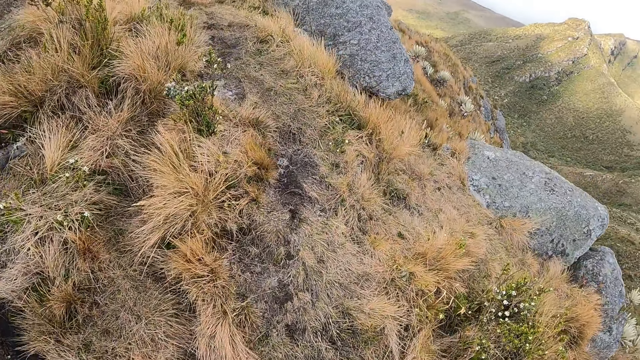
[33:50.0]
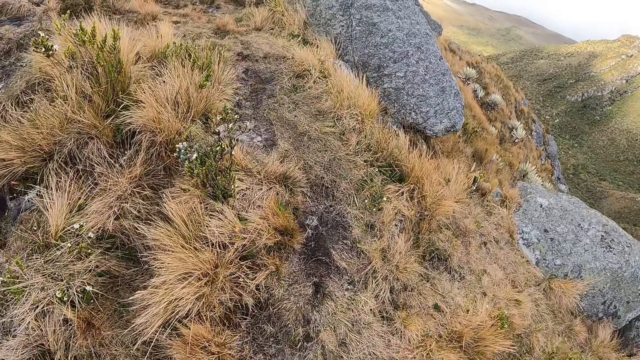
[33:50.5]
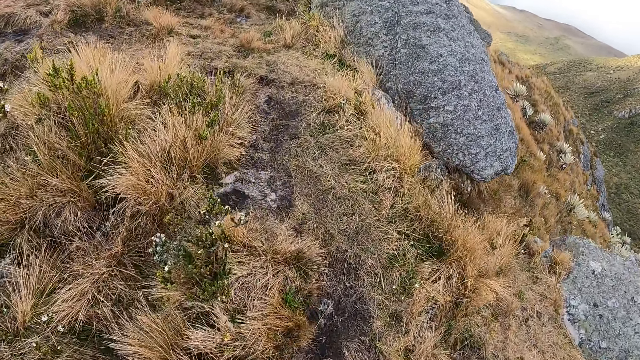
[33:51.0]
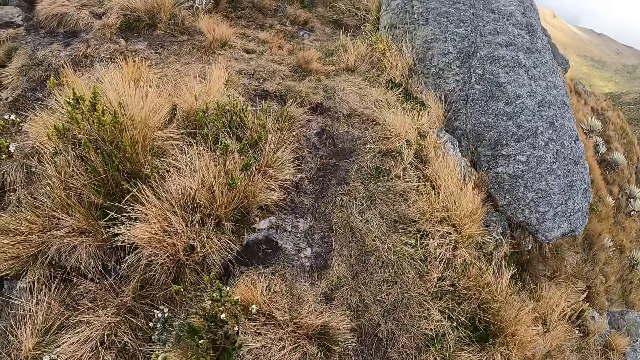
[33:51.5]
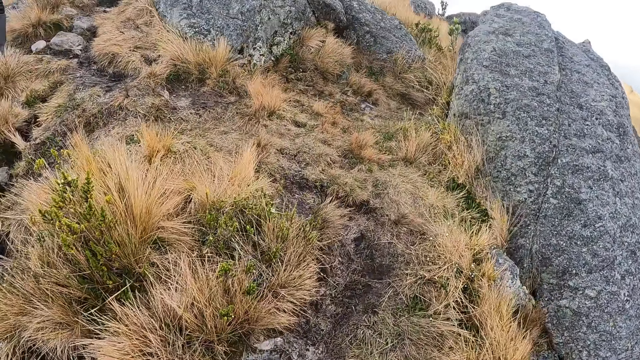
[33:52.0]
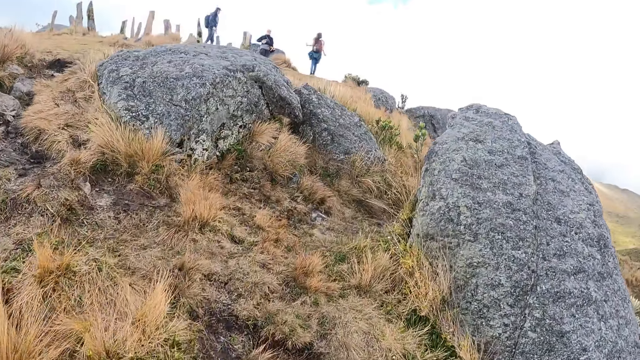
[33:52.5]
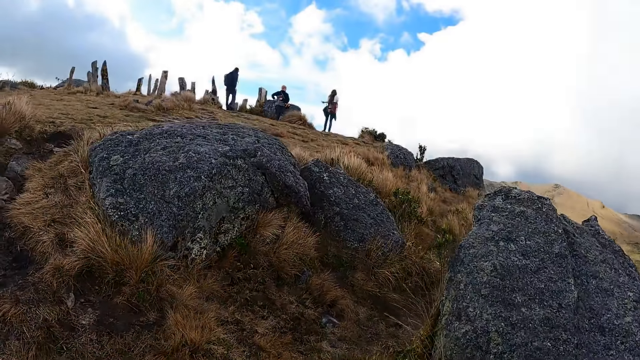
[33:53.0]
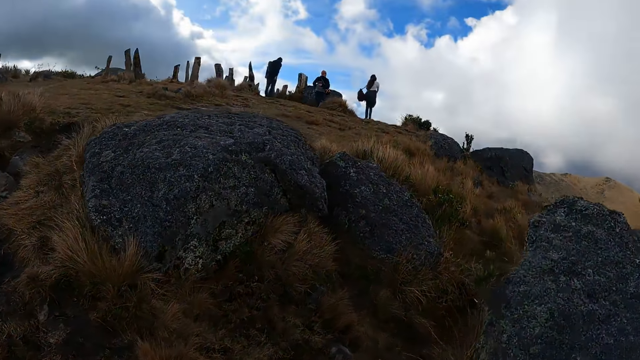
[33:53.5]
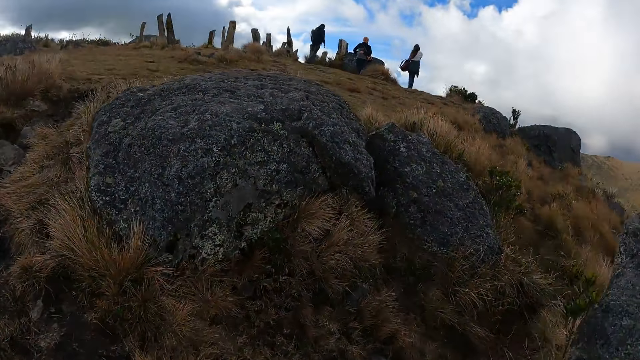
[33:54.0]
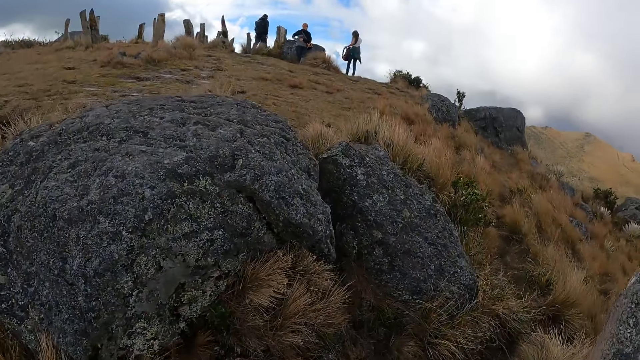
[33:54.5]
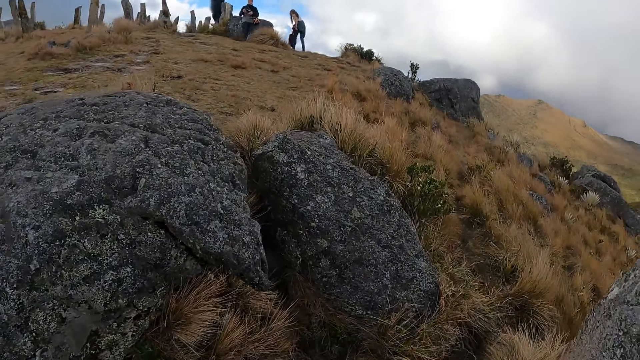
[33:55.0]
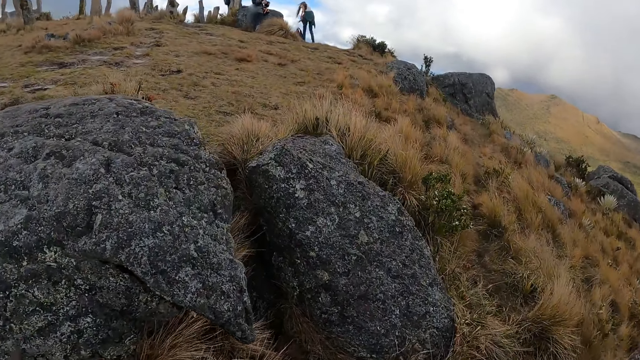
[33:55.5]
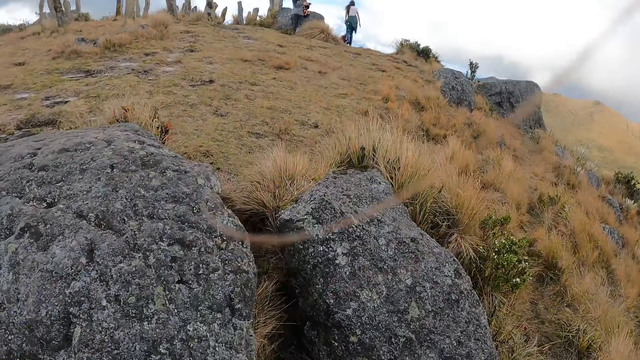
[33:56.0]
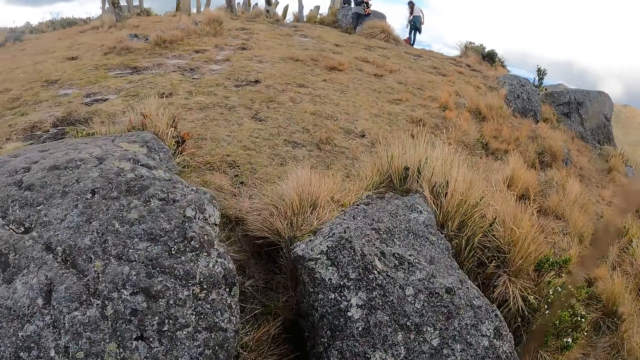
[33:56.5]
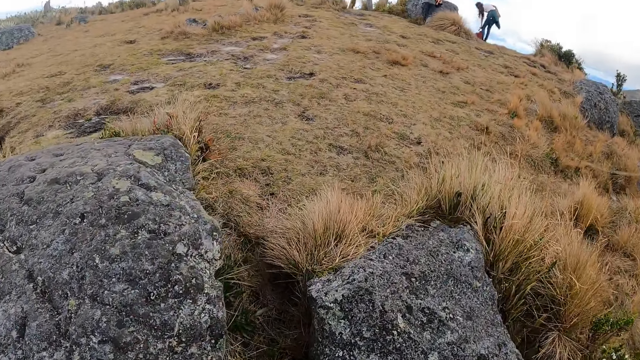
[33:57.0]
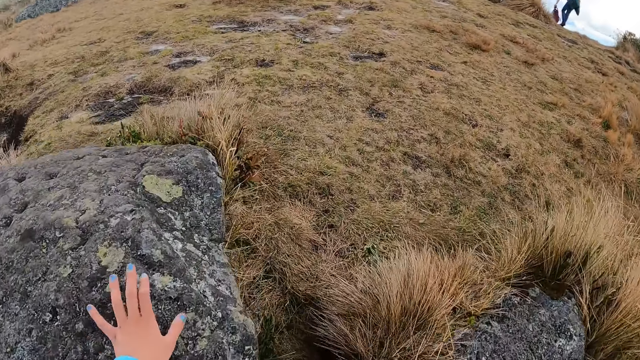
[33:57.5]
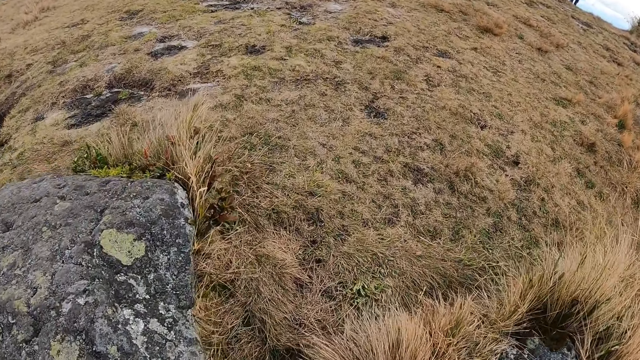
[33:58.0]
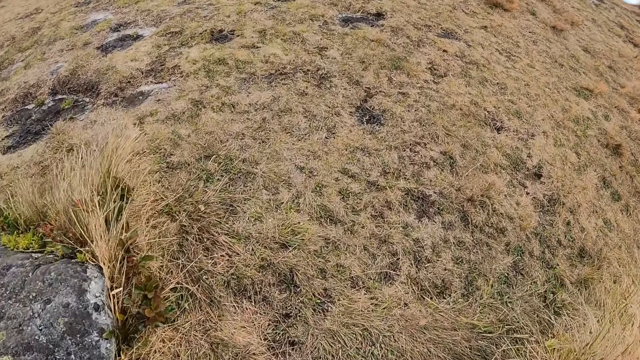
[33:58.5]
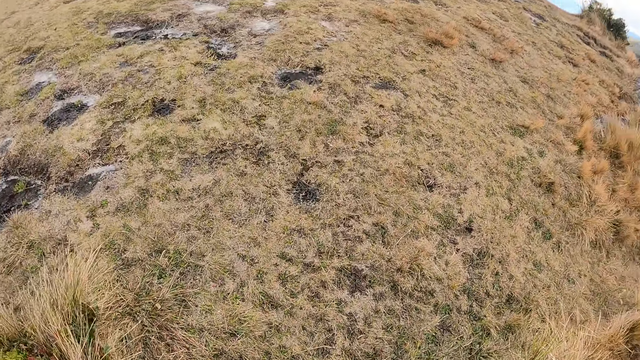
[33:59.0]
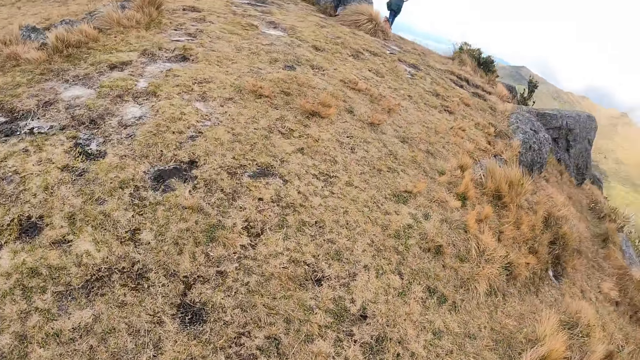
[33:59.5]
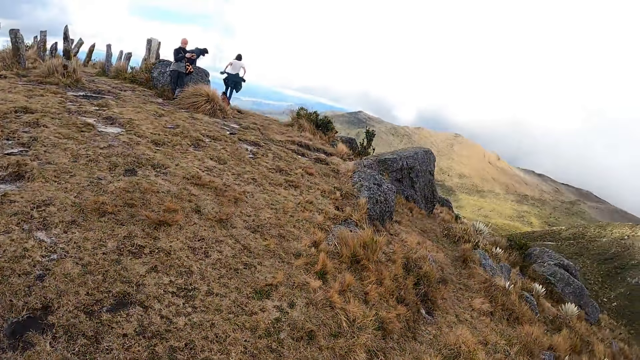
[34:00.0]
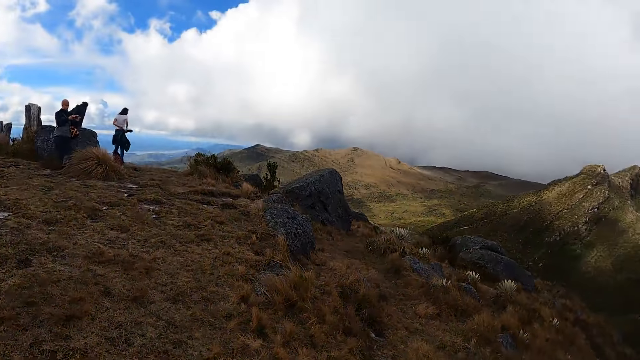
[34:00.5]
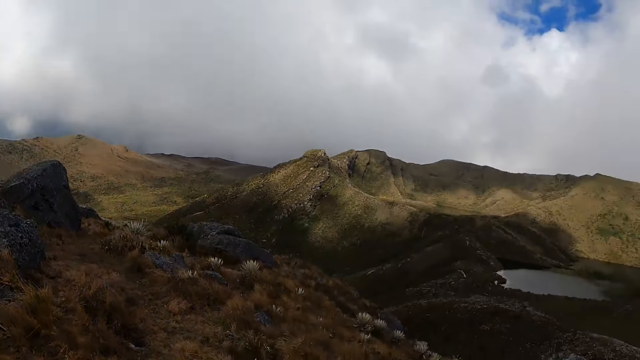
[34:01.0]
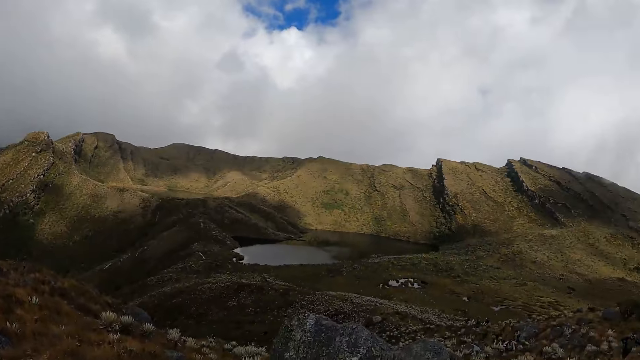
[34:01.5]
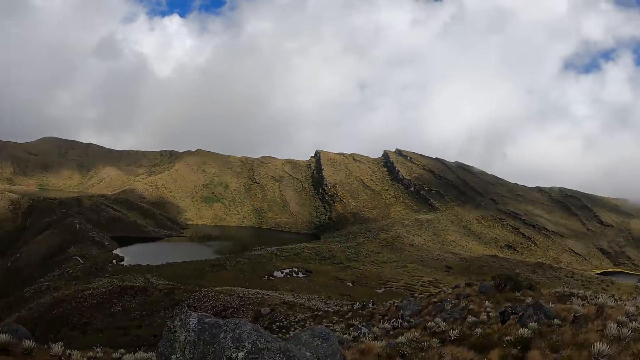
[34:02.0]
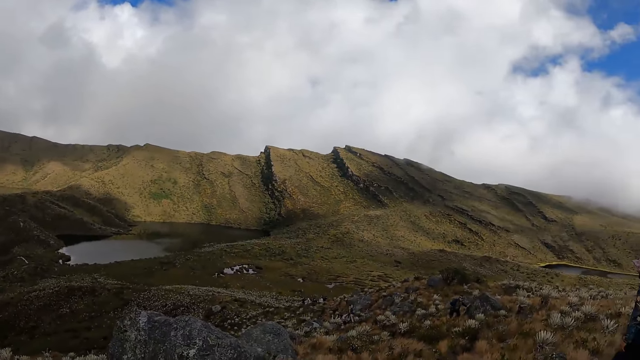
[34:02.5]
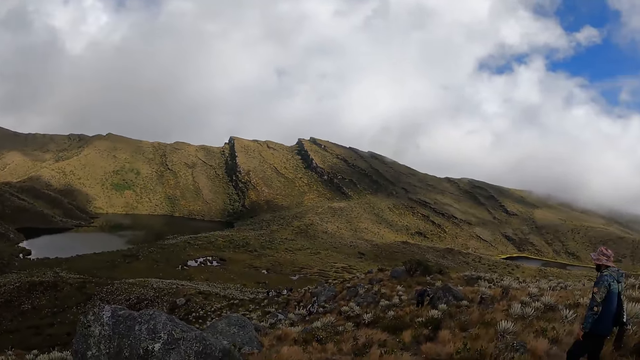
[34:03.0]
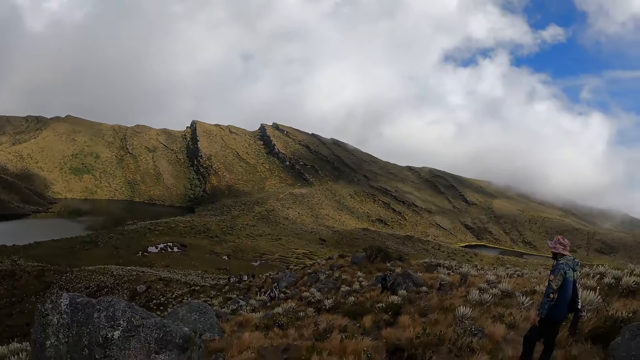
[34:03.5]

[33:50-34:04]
The camera wearer touches a rock with the left hand. They climb a mountain. They look around.

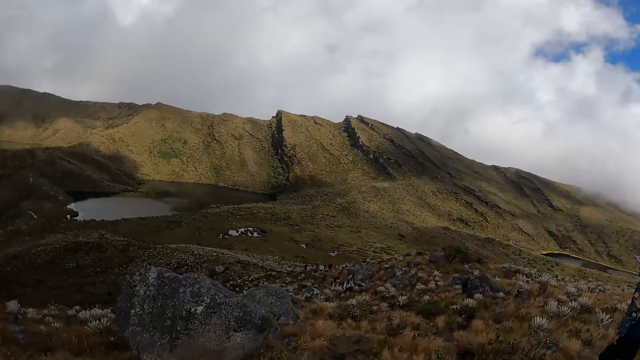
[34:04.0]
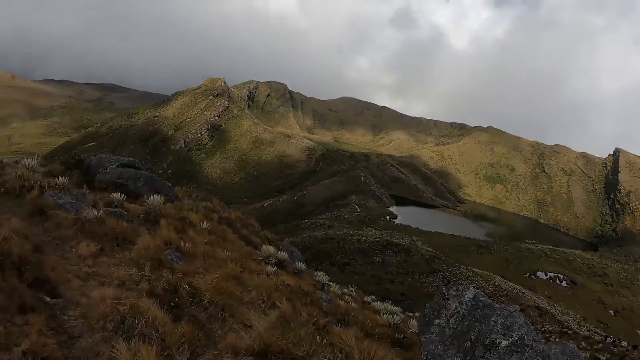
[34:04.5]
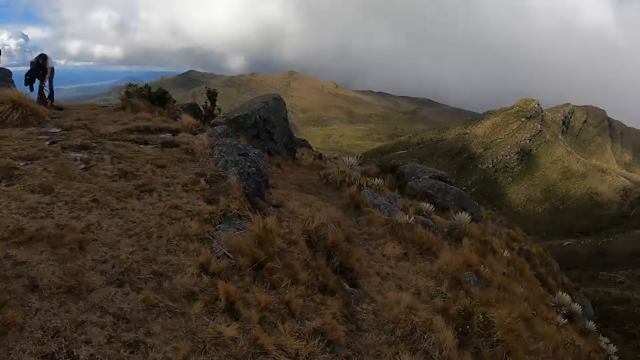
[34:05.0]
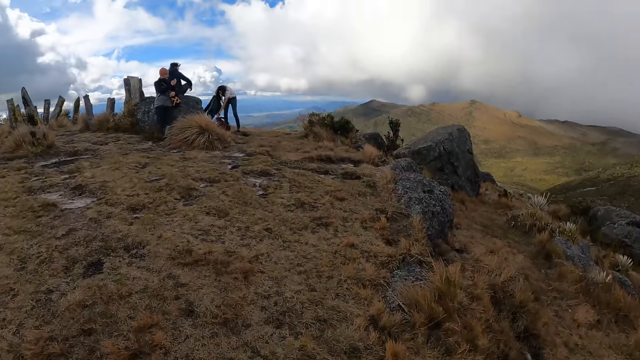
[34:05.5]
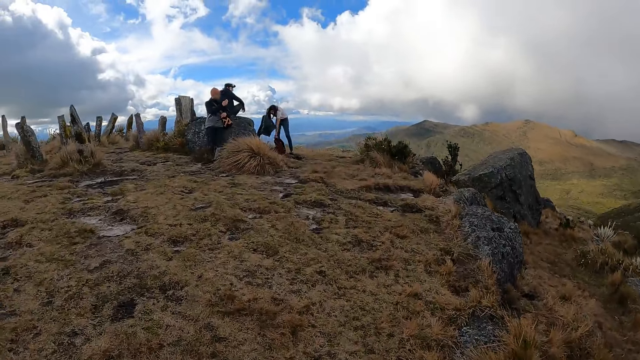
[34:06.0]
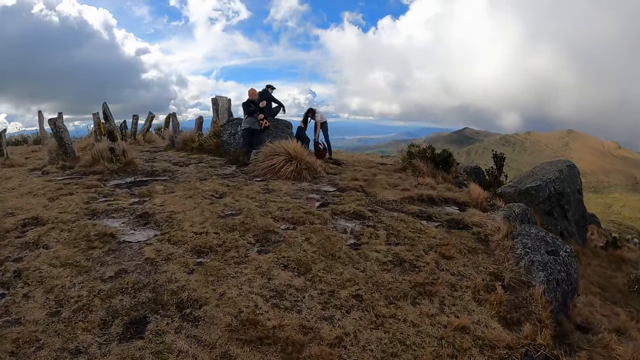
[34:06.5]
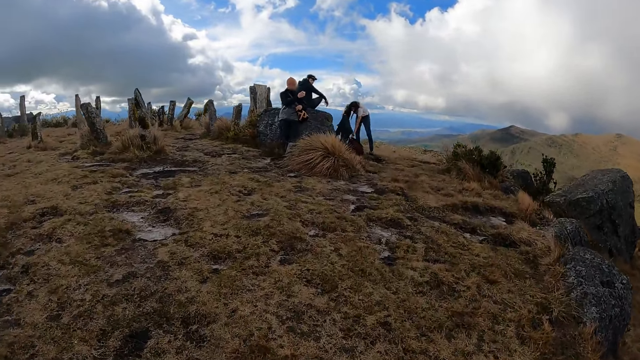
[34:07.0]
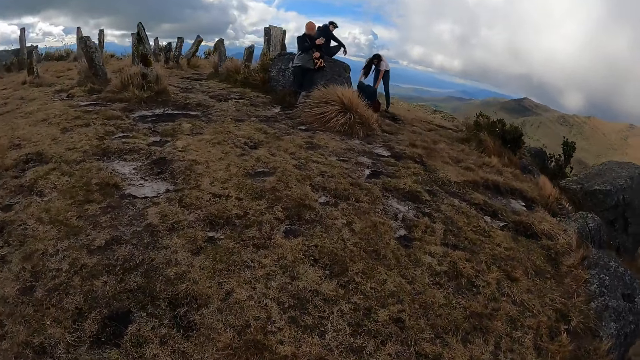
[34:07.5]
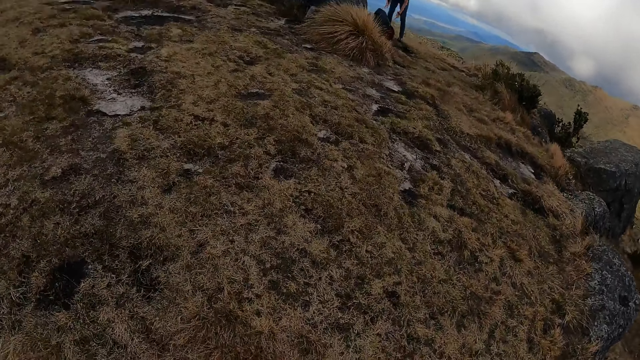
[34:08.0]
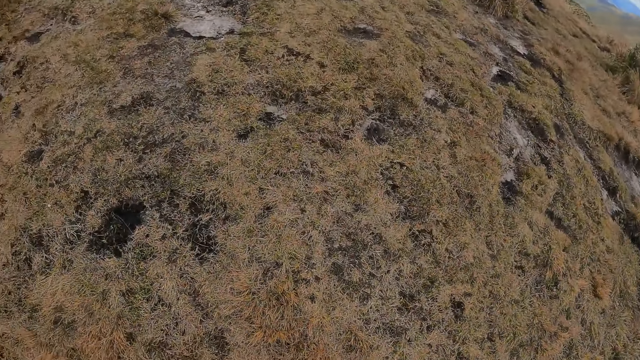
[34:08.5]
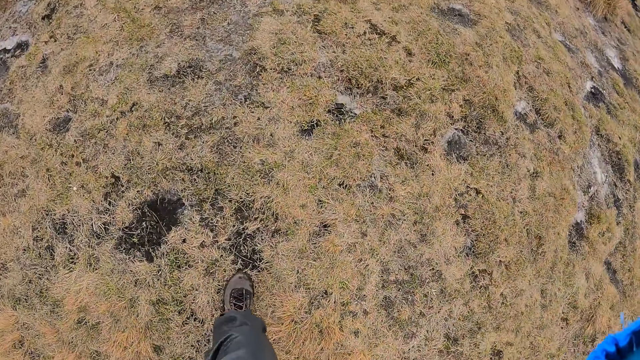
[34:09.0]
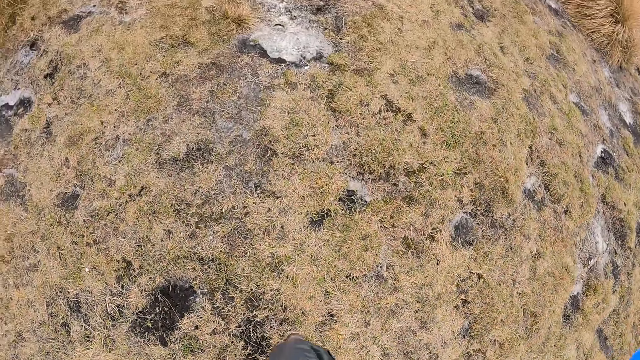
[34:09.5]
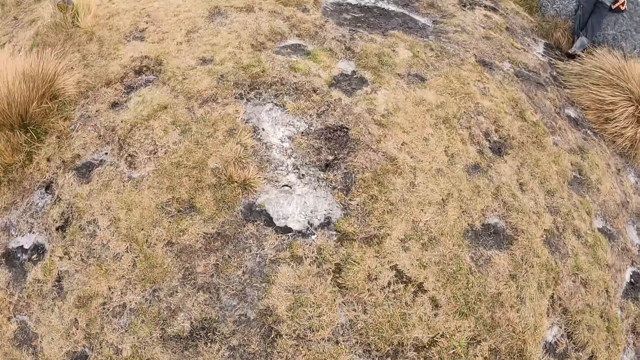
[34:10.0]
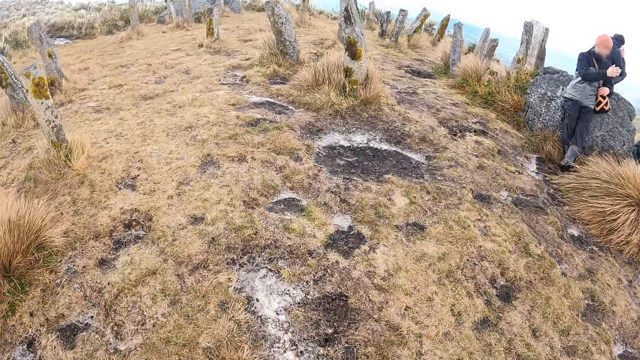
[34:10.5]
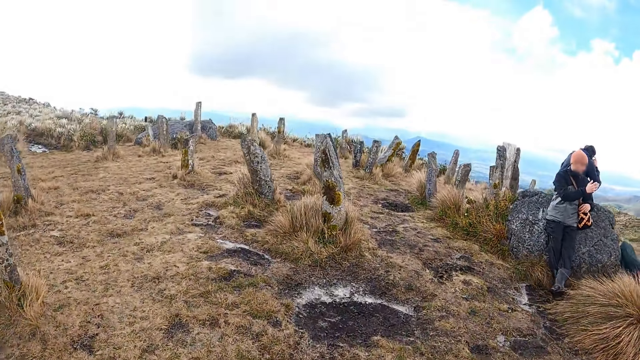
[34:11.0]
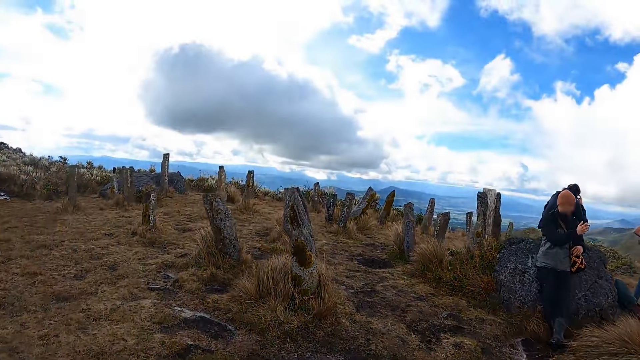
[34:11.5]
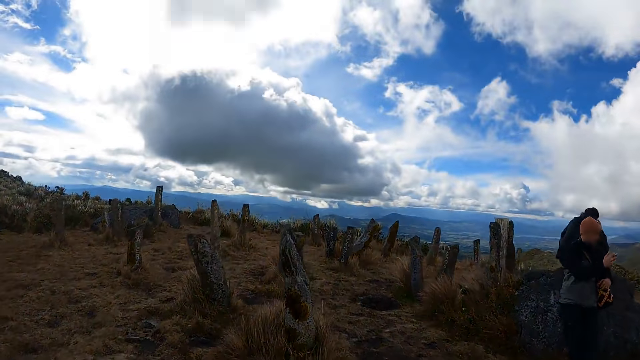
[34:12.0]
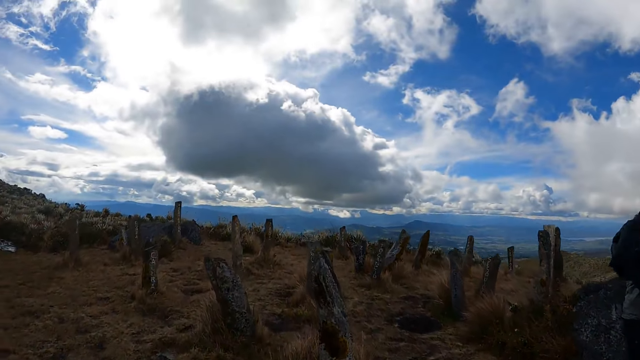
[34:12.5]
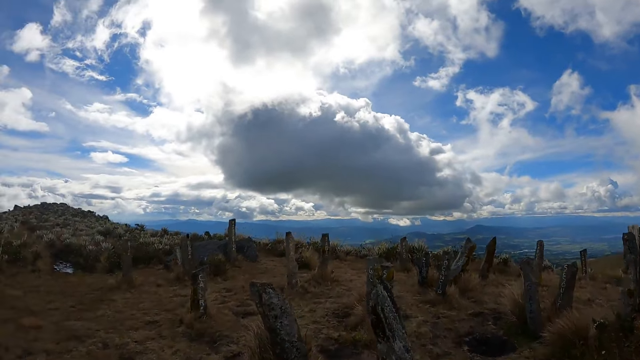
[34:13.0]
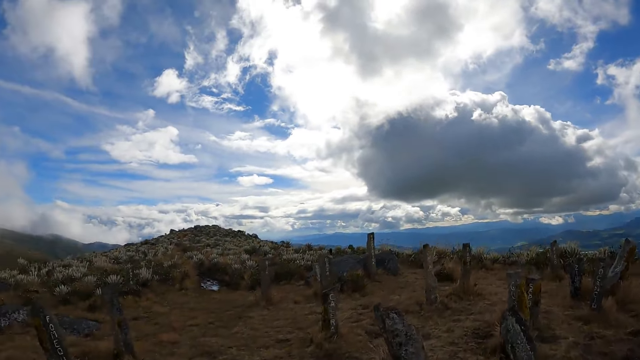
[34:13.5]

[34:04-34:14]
The camera wearer turns around. A person puts a bag on the ground. The camera wearer adjusts a camera. They look around.
